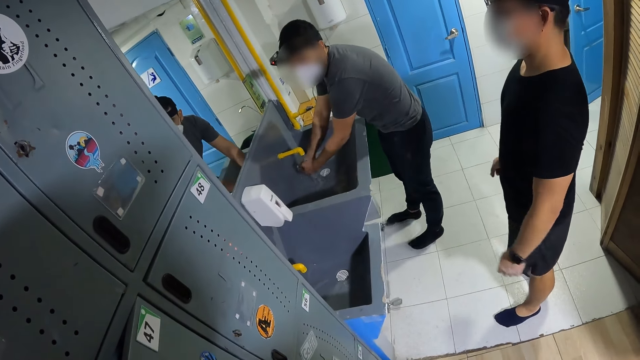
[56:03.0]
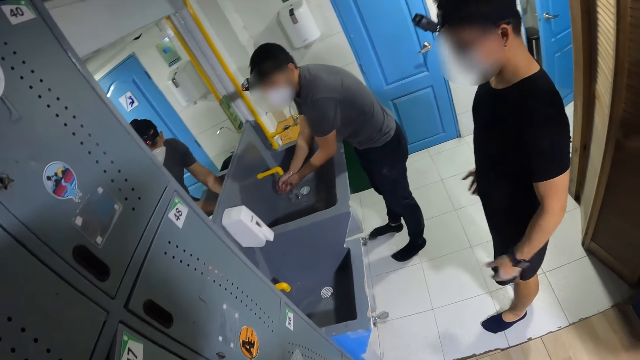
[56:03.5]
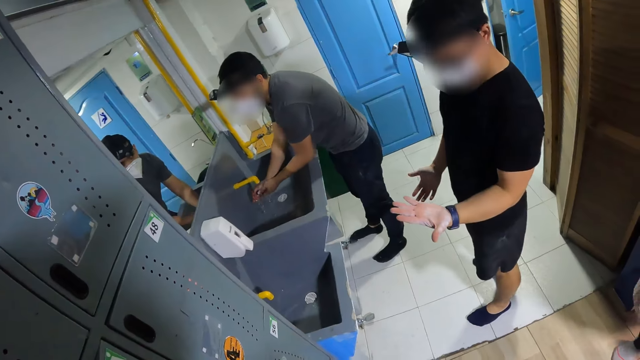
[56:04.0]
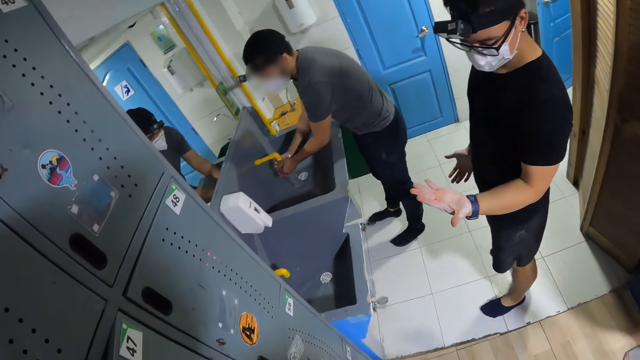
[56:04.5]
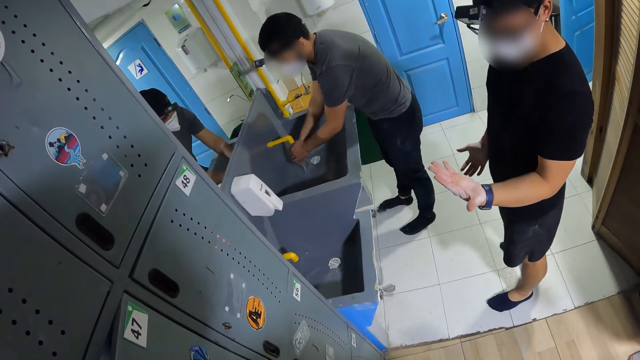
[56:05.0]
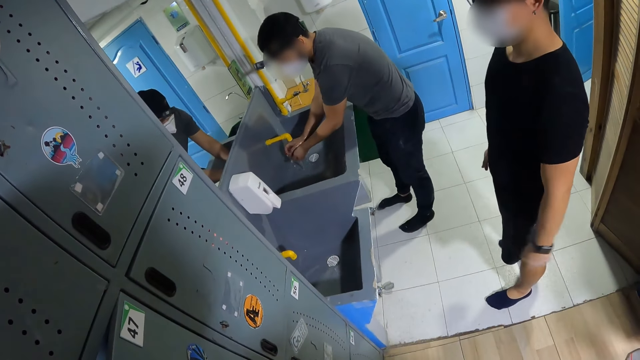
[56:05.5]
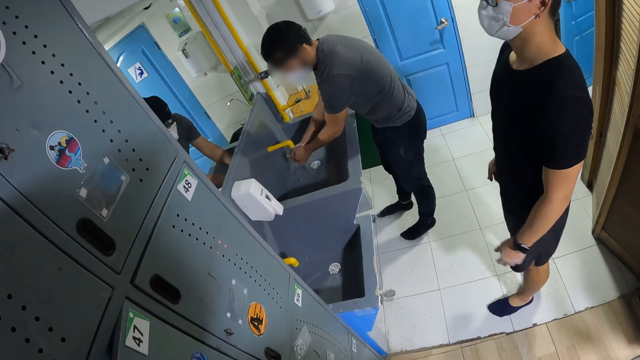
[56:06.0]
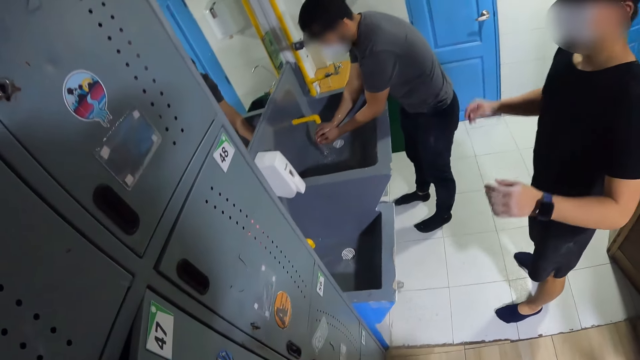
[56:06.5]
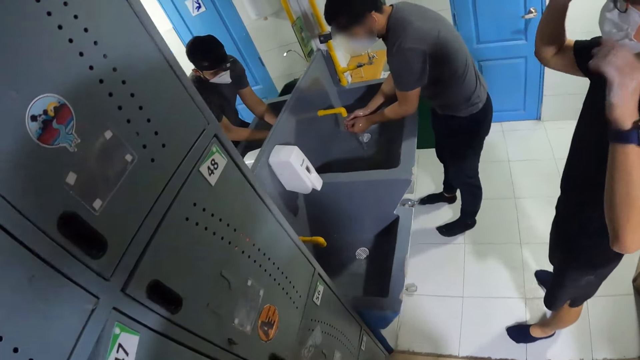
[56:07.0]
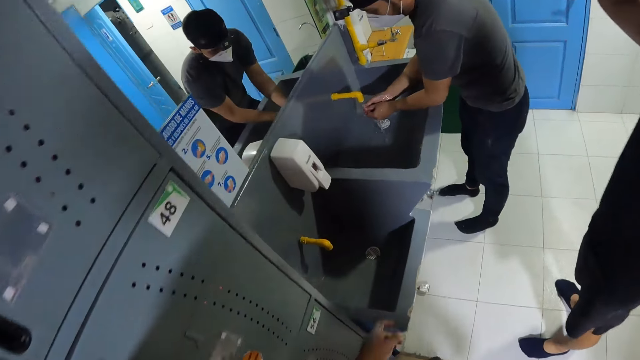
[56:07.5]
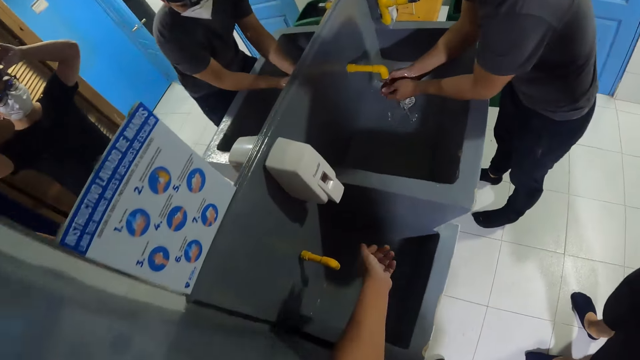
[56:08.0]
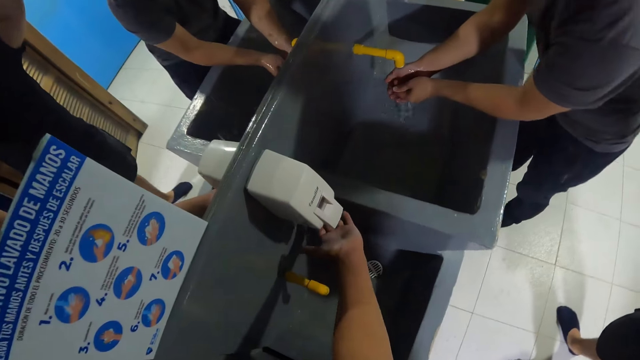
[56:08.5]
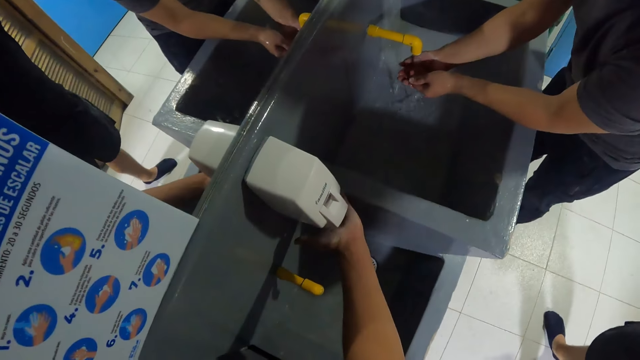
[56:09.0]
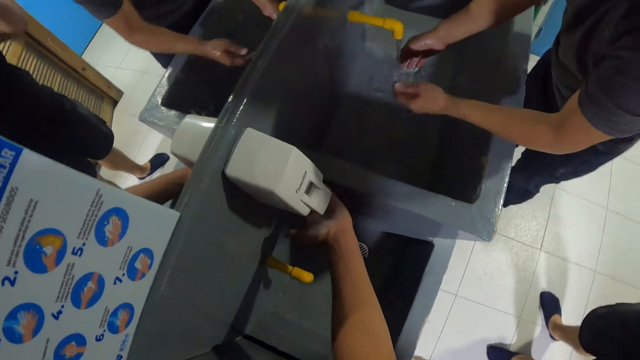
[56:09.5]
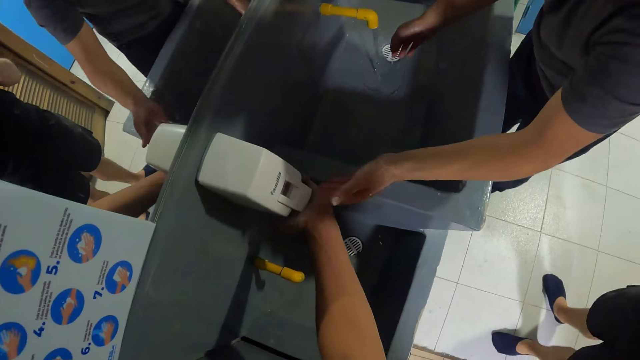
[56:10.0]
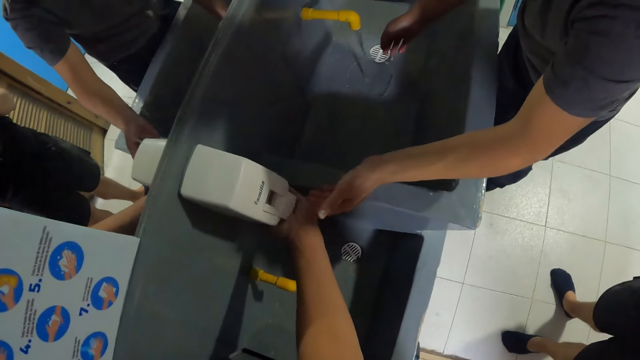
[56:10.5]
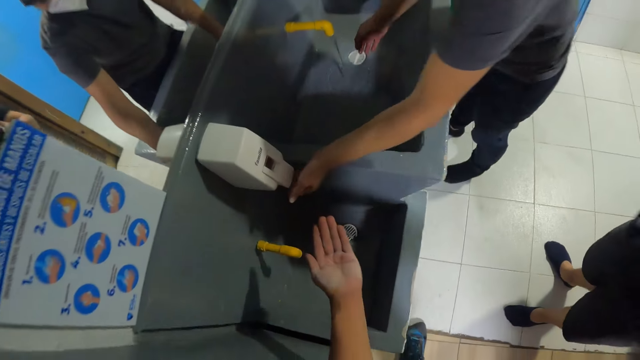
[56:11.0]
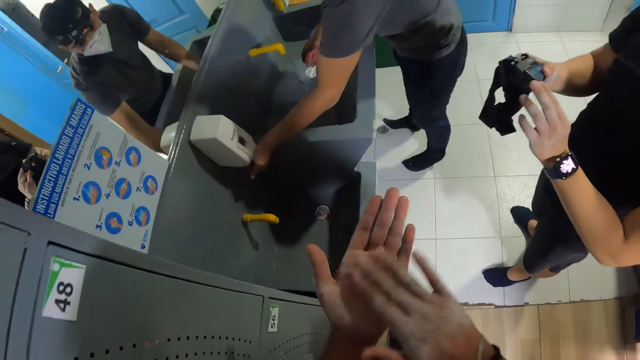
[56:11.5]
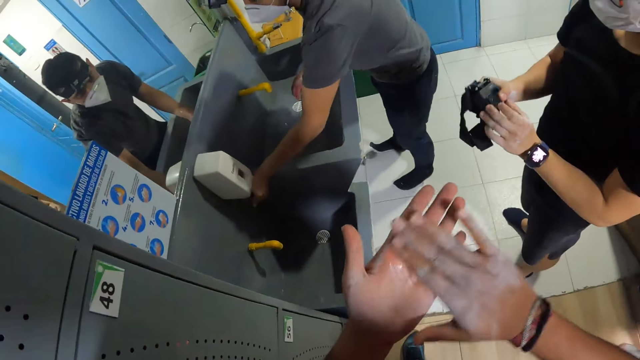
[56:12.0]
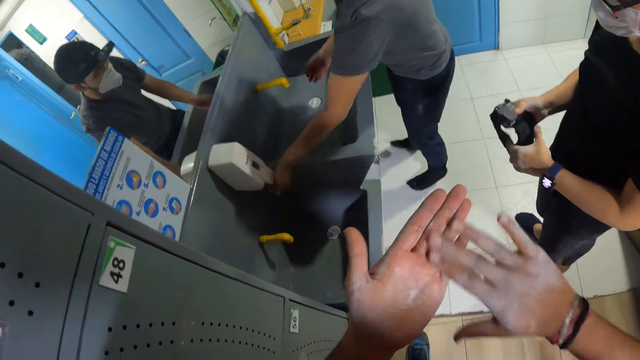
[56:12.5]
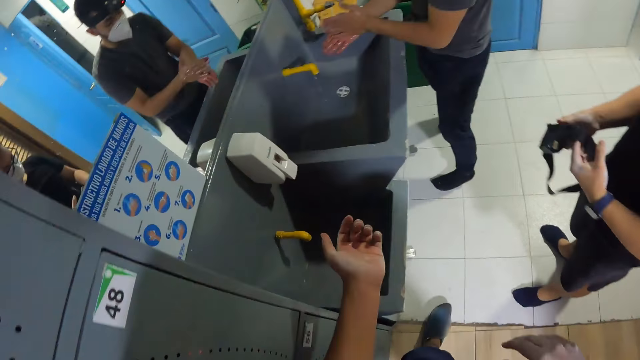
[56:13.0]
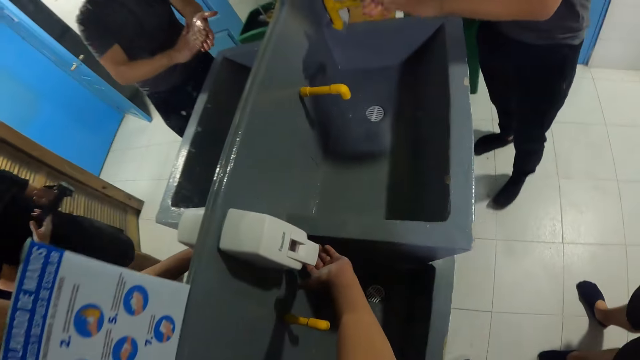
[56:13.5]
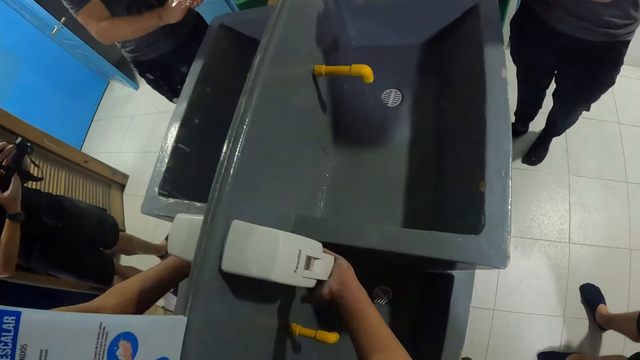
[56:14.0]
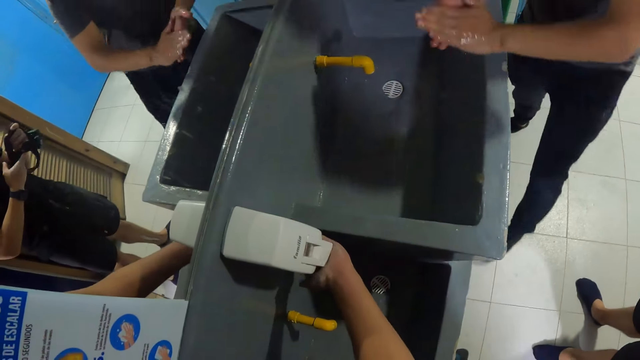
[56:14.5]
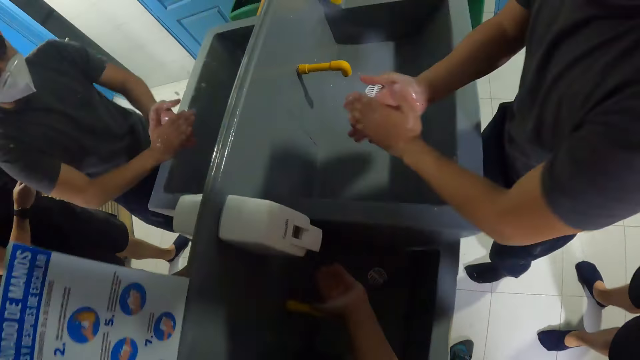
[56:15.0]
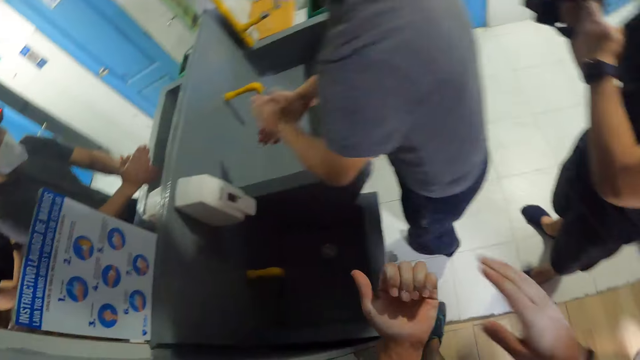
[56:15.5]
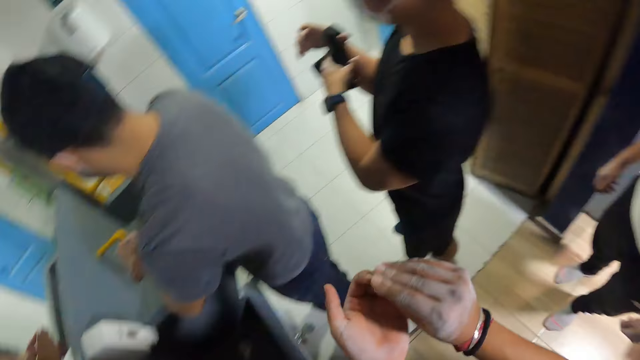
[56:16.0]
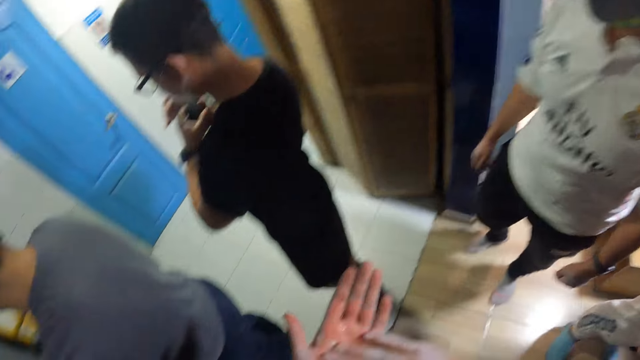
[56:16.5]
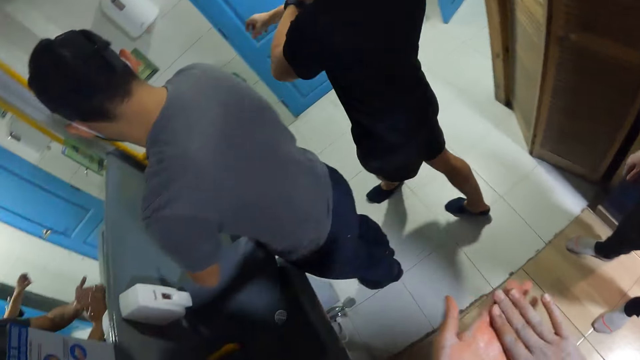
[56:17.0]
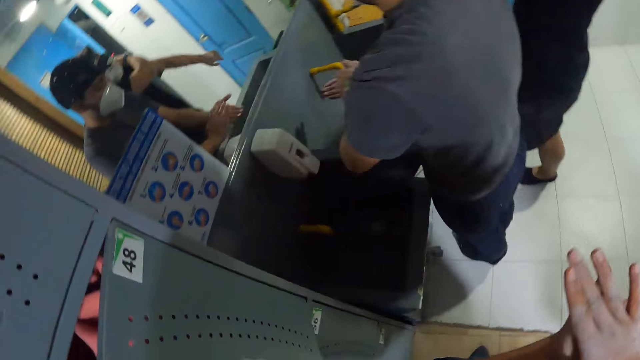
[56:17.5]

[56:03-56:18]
The camera wearer makes a step. He moves the left hand. He presses a sanitizer into his left hand in a wash room. He places the left hand on the detergent rack. A man touches the camera wearer's hands. The camera wearer pulls back the left hand. He rubs his hands together. He presses the sanitizer into his left hand in the wash room. He moves the left hand. He pulls back the left hand. He rubs his hands together. He lifts the left hand.

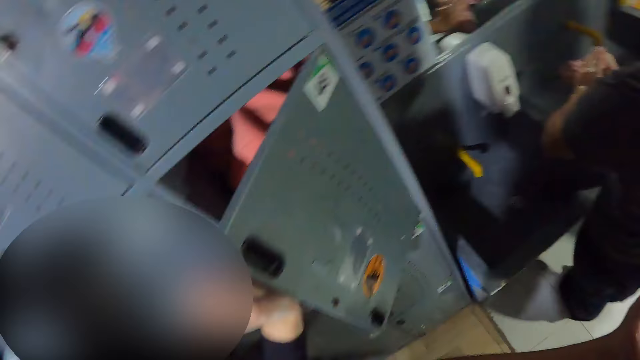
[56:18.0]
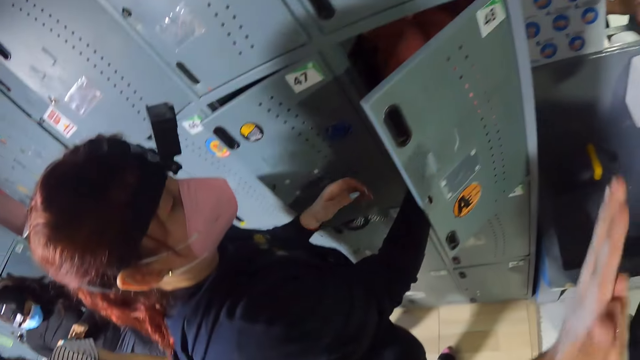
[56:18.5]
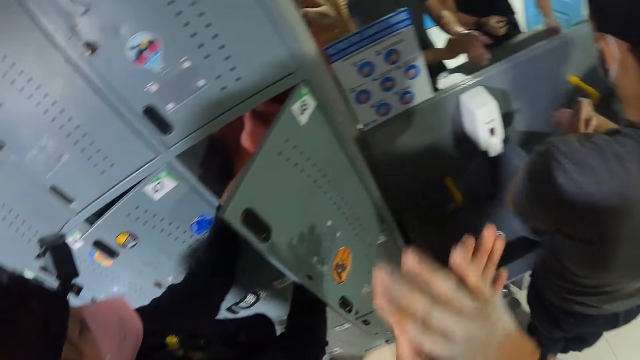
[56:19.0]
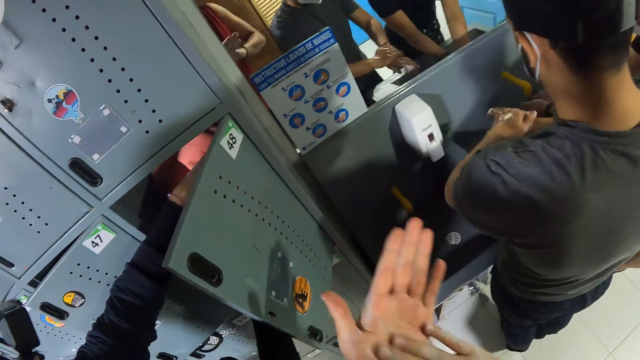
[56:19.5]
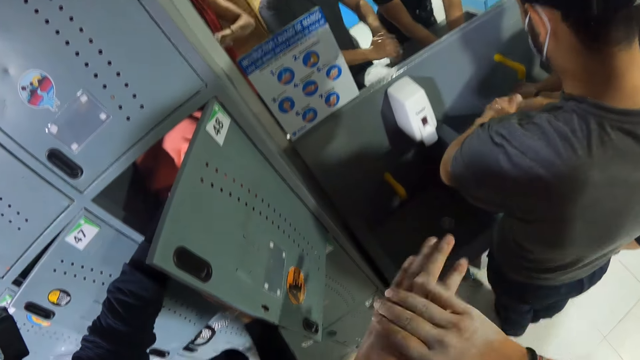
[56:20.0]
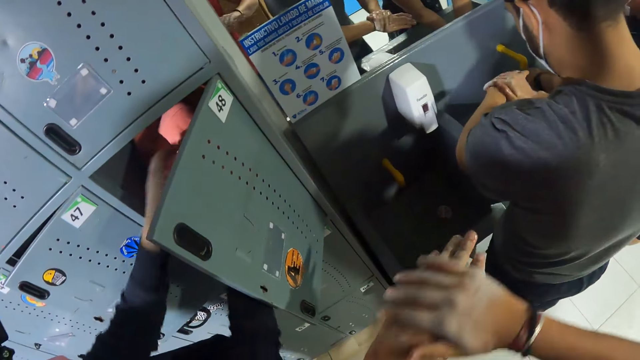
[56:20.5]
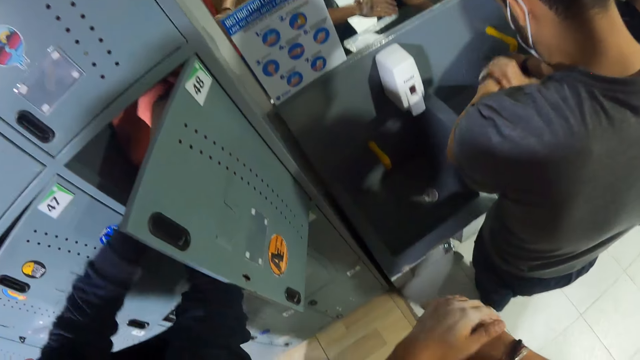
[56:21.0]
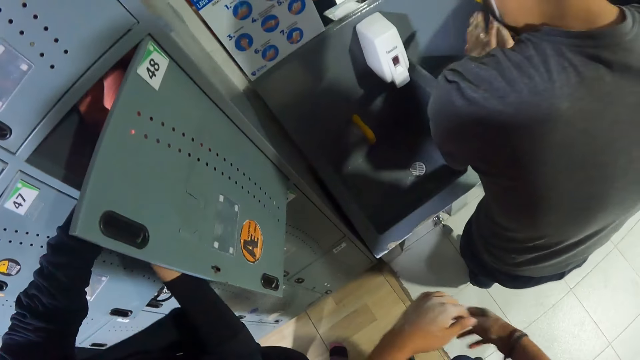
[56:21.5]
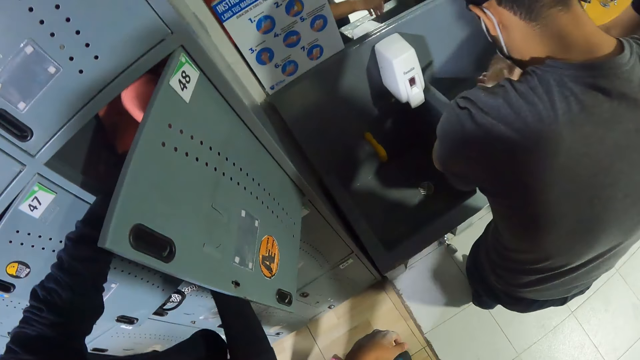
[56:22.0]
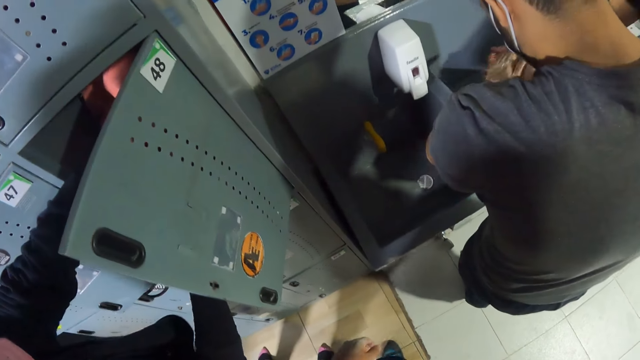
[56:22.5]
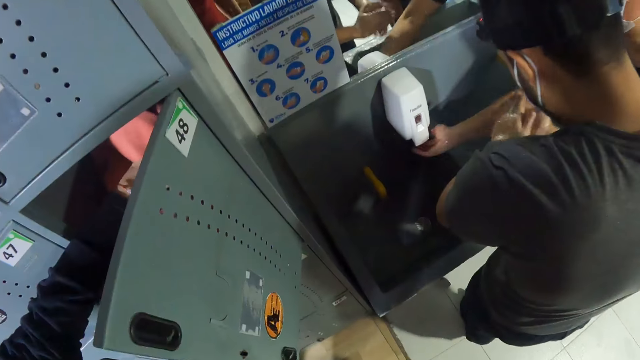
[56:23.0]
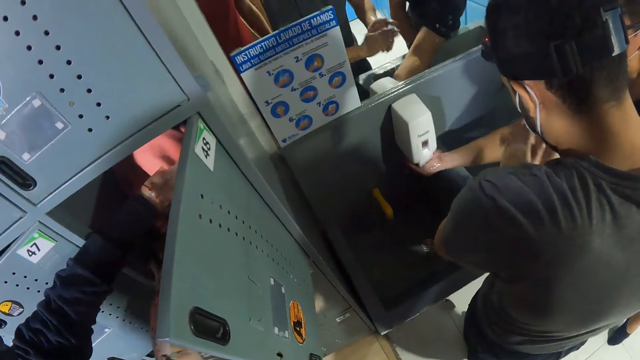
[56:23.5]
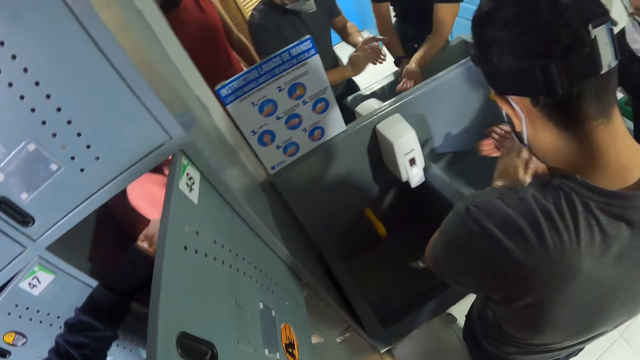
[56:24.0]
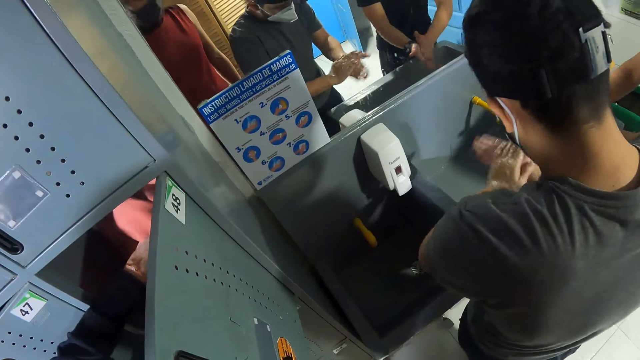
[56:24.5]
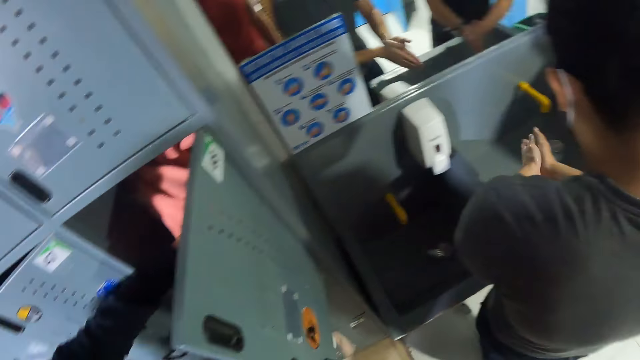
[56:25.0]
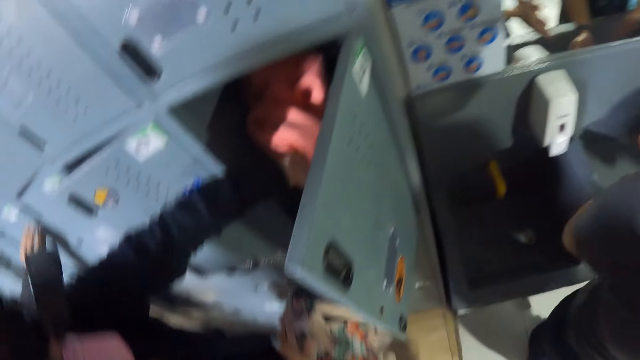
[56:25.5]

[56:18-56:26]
The camera wearer looks around.
